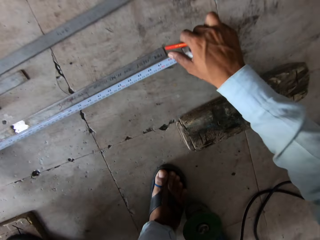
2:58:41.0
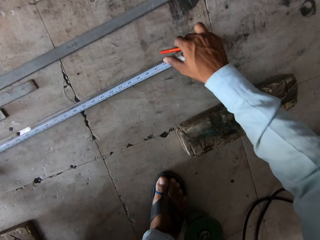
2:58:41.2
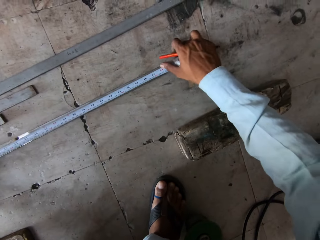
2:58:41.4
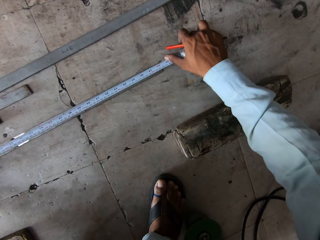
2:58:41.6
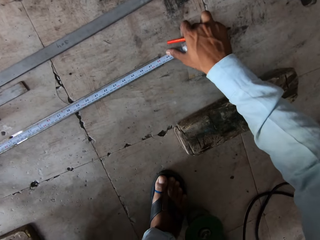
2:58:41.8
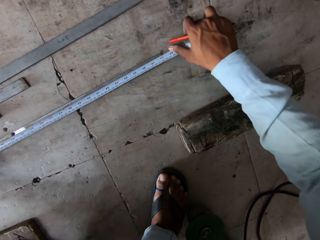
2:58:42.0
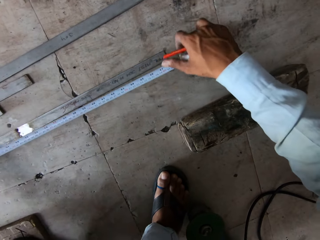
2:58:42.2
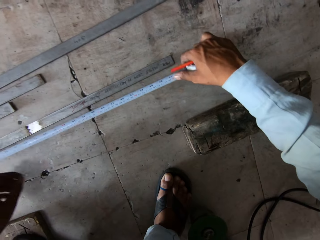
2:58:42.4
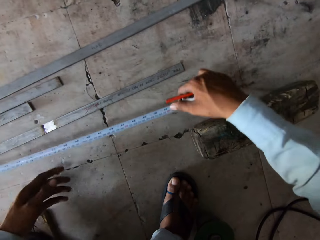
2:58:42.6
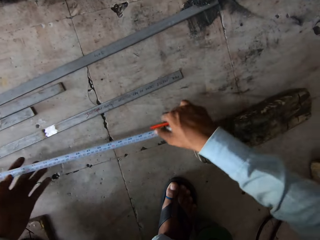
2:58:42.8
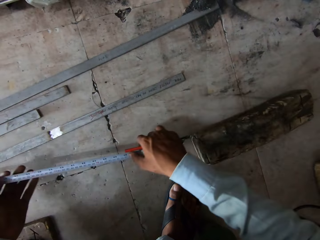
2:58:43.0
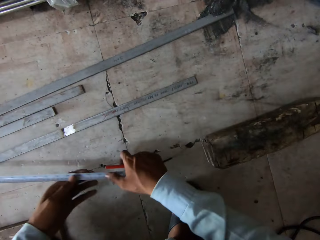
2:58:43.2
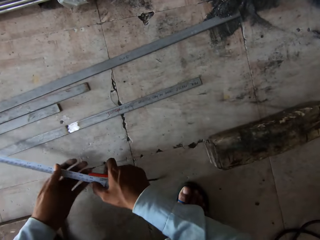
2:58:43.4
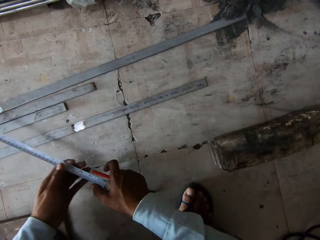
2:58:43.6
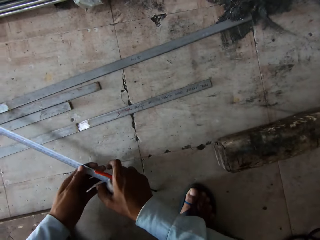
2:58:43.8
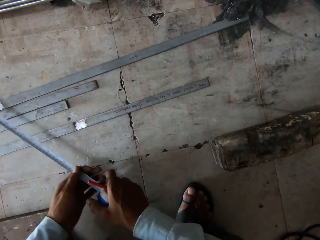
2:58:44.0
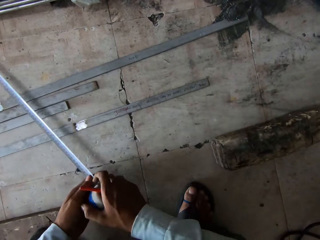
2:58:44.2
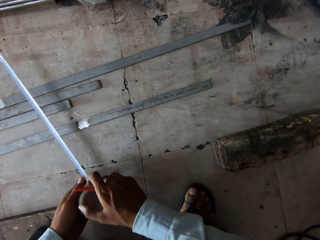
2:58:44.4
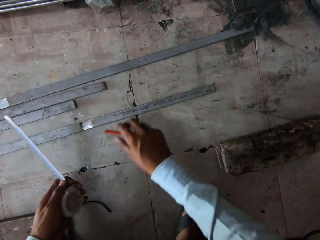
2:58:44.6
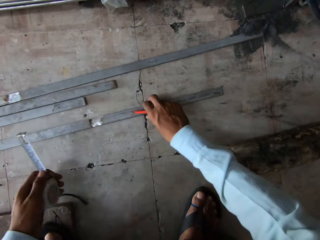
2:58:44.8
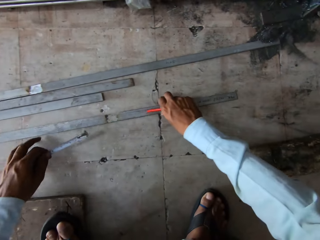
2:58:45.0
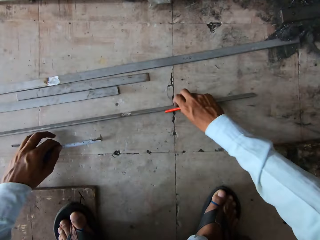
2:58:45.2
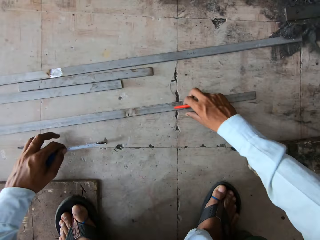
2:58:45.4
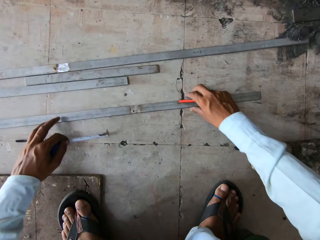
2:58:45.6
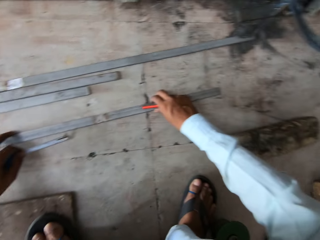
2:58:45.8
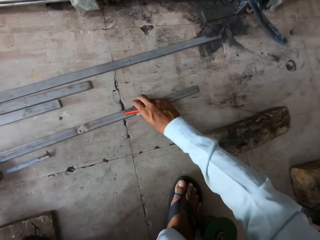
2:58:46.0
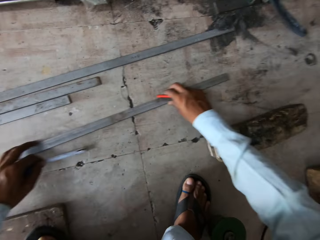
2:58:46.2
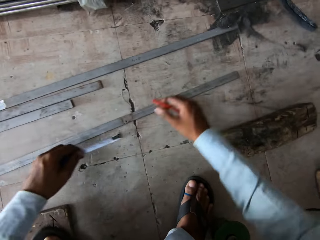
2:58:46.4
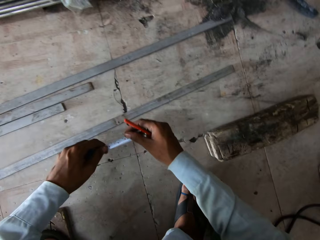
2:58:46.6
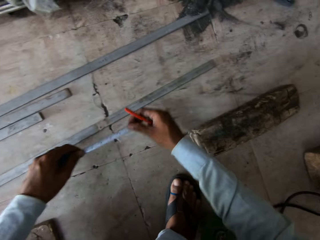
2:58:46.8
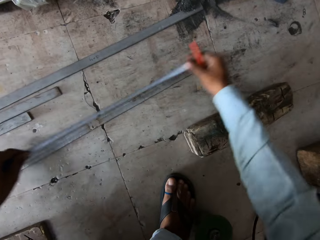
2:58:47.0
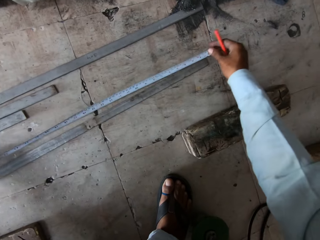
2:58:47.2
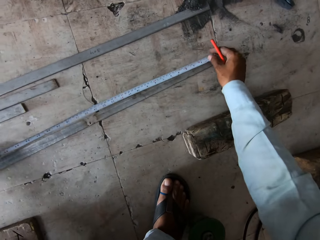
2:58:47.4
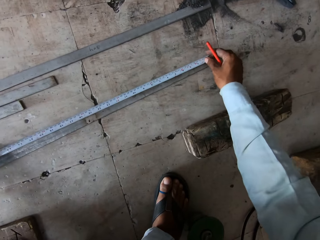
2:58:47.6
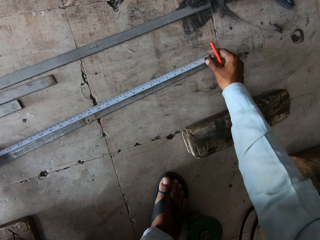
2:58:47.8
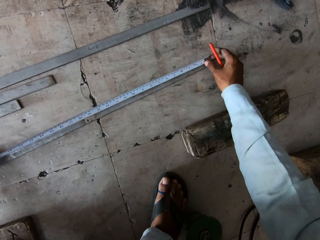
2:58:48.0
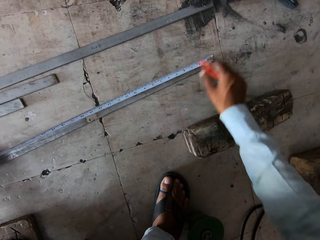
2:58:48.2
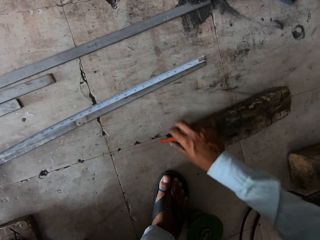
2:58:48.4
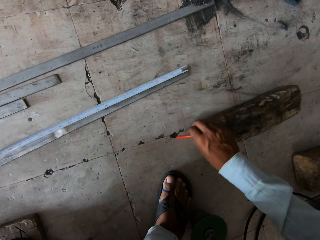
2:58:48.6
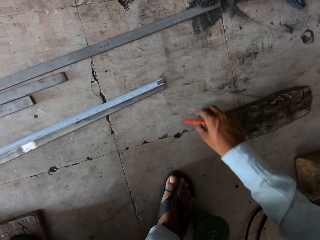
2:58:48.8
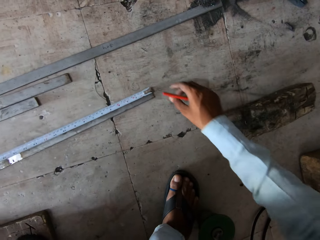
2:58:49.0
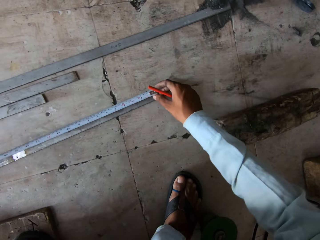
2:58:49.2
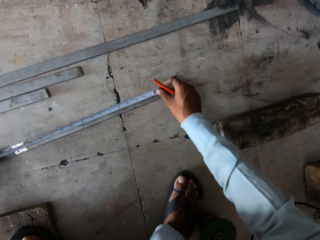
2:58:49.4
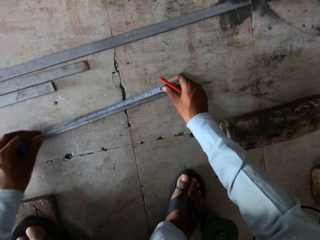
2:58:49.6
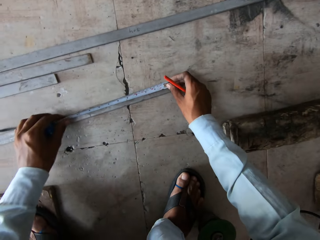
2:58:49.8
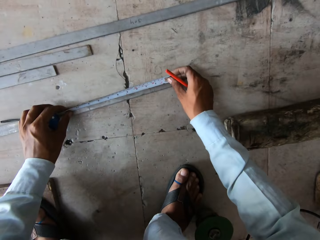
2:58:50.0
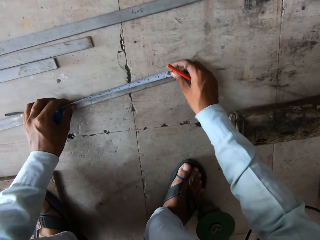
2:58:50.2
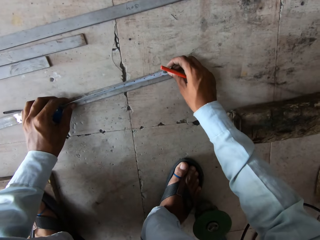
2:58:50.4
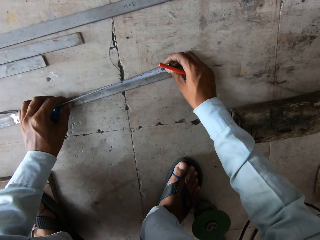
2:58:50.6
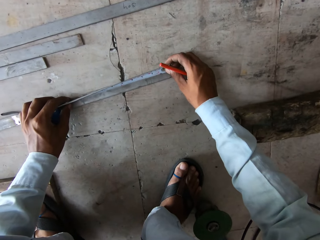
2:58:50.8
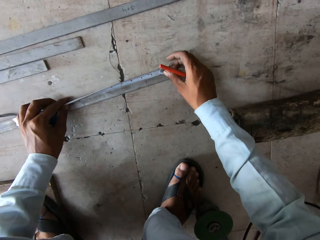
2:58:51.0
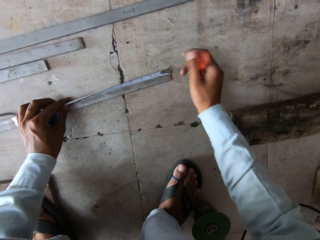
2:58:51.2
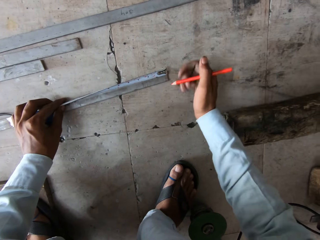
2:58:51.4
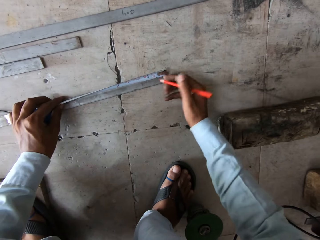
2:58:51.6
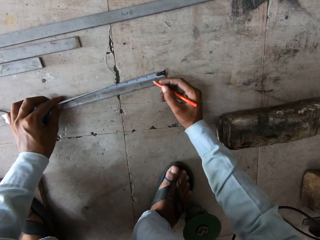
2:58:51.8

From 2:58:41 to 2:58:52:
The camera wearer moves the tape measure from the metal. They turn the metal rod. They move the metal. They open the tape measure. They measure the metal rod. They place the tape measure on the metal. They move a metal piece with the right hand. They push the piece of wood. They move the metal with the left hand. They measure the metal rod. They touch the tape measure.

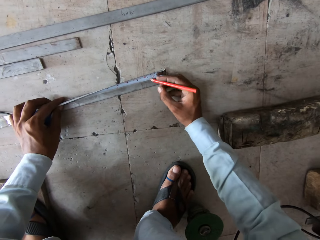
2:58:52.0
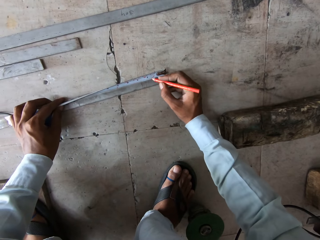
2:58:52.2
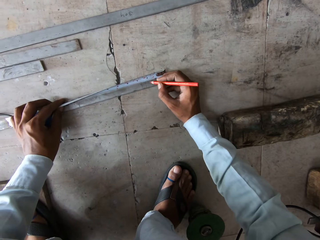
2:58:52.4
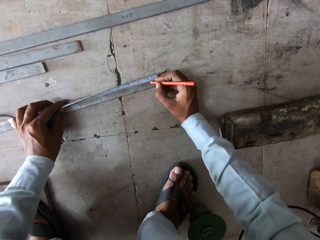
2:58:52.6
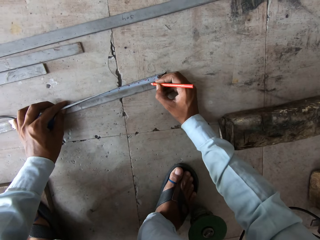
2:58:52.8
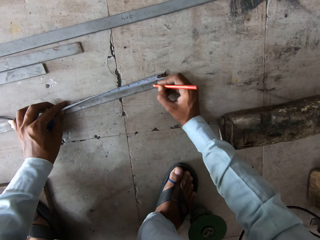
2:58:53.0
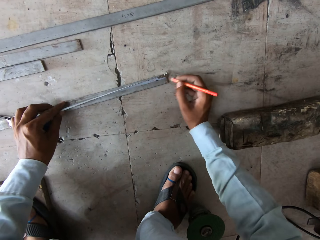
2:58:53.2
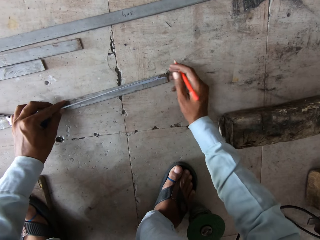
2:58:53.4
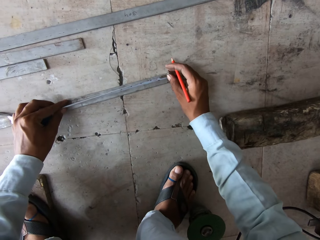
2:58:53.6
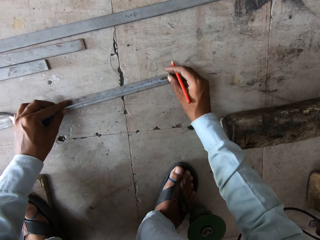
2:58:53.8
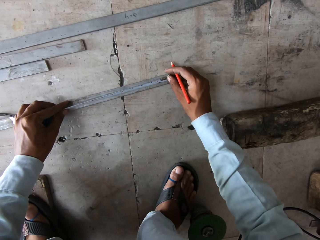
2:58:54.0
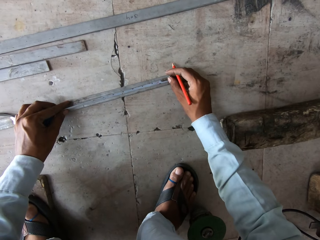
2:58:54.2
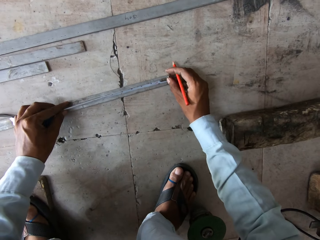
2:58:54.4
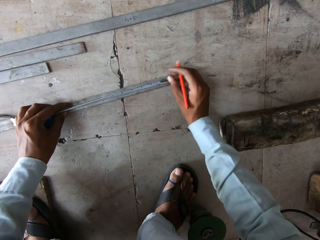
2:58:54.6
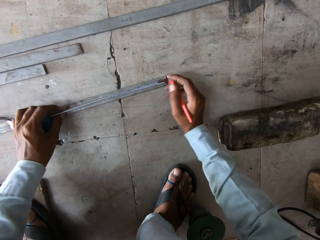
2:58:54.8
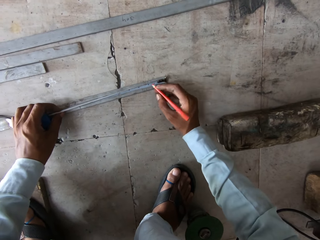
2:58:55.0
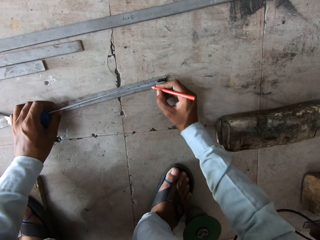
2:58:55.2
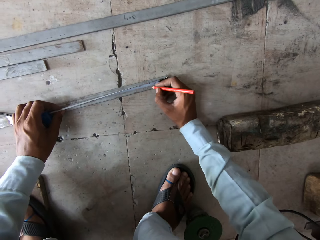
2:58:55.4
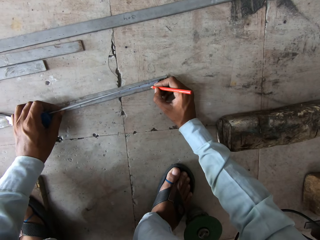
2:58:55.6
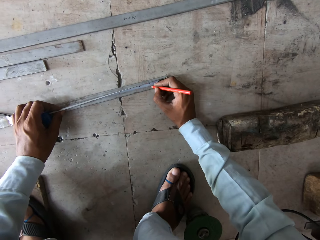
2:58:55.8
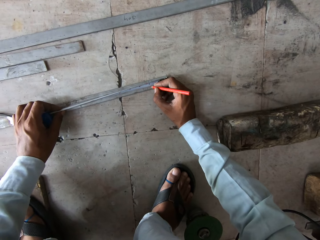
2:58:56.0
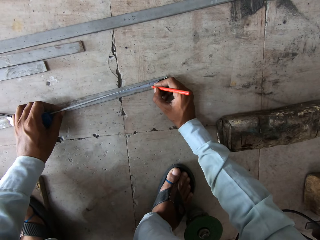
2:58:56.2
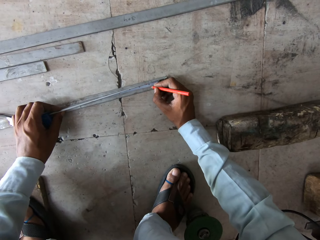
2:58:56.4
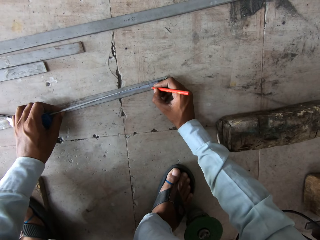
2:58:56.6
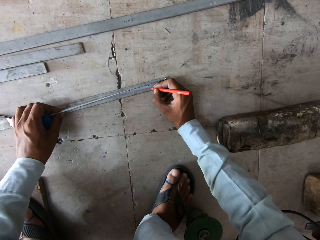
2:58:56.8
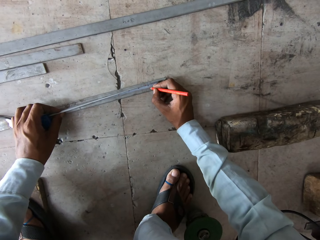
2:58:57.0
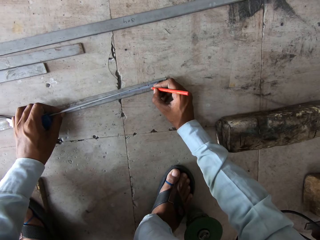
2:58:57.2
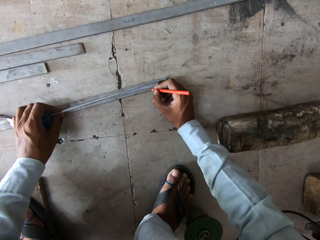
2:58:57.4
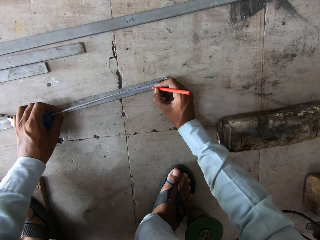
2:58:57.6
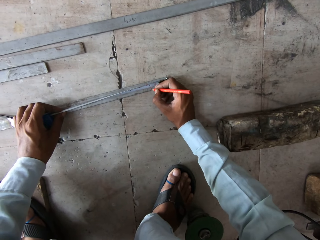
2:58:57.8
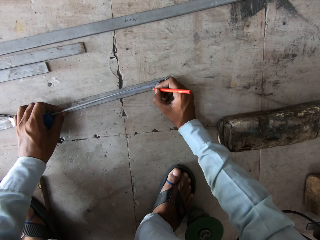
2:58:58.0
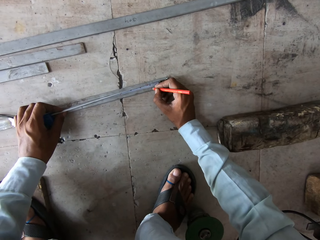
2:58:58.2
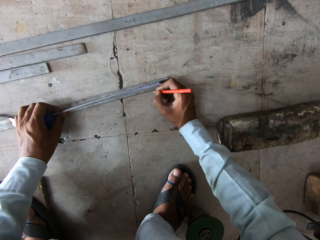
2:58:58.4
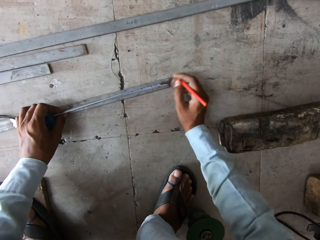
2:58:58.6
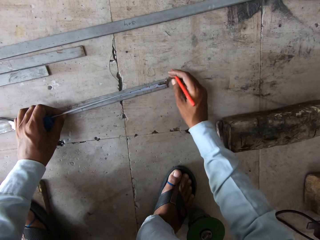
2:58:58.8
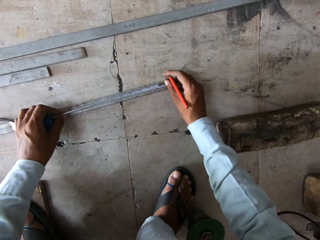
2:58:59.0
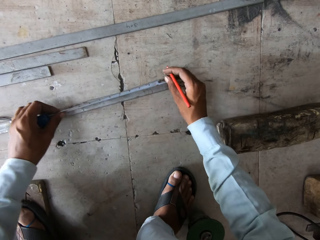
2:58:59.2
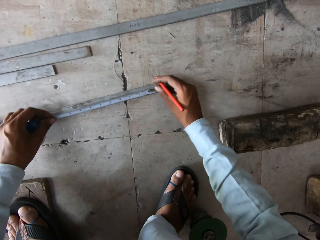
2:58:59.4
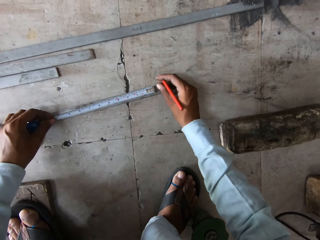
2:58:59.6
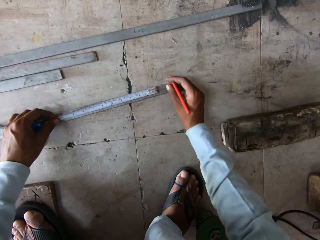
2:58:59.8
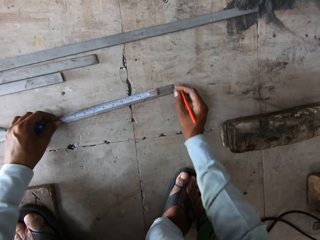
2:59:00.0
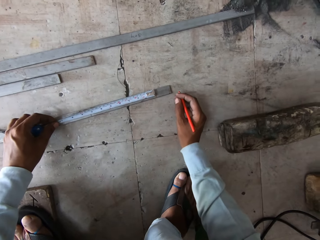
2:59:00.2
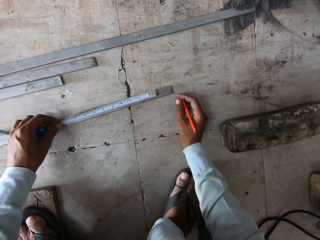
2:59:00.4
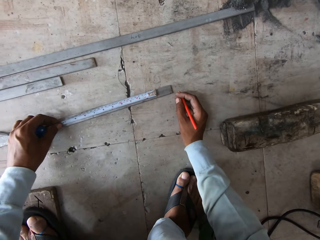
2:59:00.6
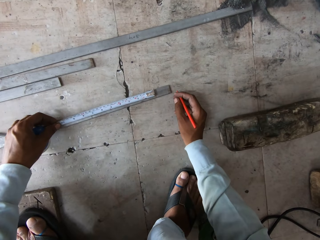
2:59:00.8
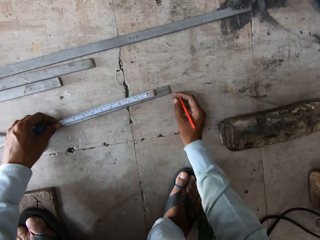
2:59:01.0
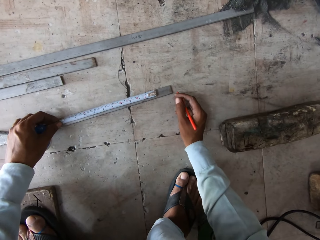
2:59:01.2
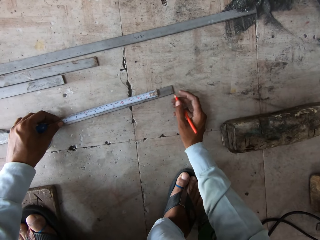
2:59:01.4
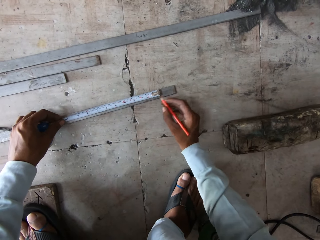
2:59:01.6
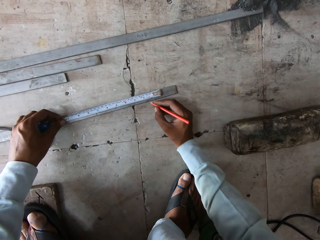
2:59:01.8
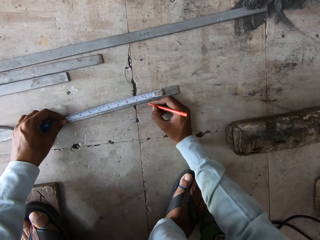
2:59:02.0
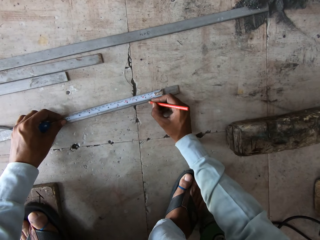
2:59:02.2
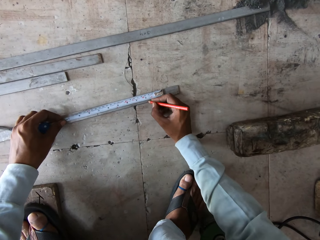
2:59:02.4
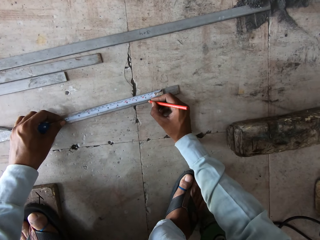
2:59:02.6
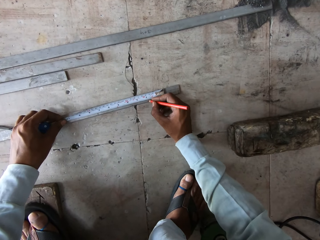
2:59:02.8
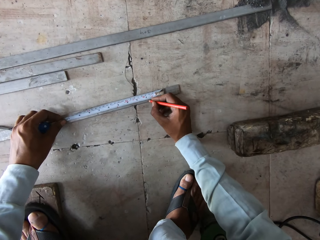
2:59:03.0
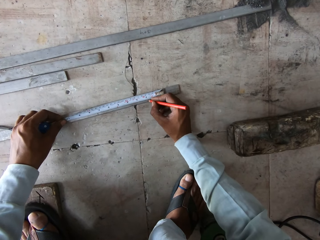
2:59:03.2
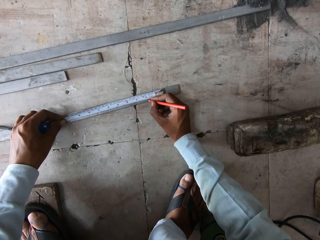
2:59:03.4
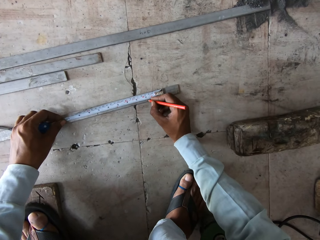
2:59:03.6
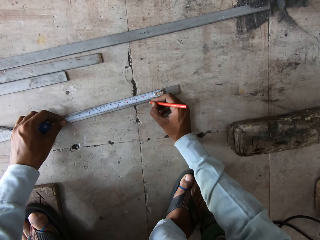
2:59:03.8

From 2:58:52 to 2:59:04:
The camera wearer marks the metal with a pen. They touch the tape measure. They mark the metal with the pen. They move the tape measure on the metal. They look at the tape measure.
